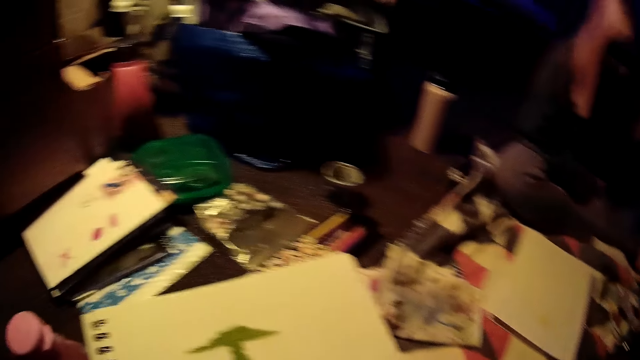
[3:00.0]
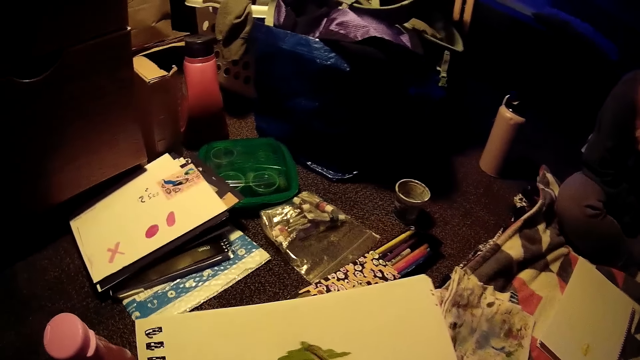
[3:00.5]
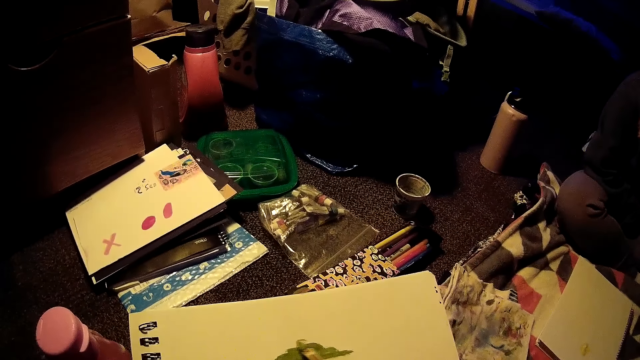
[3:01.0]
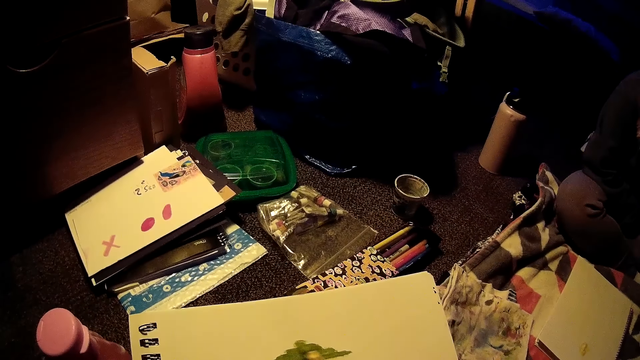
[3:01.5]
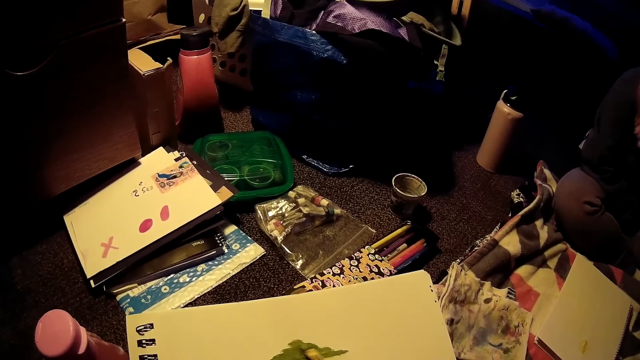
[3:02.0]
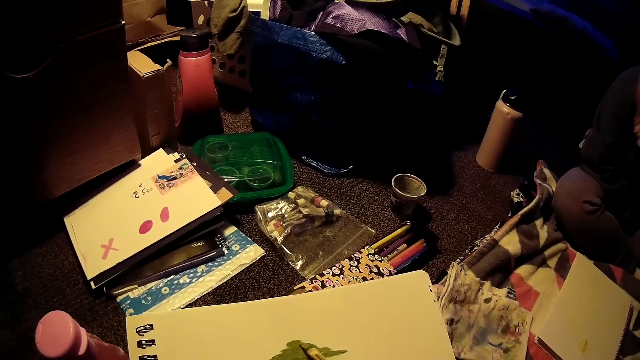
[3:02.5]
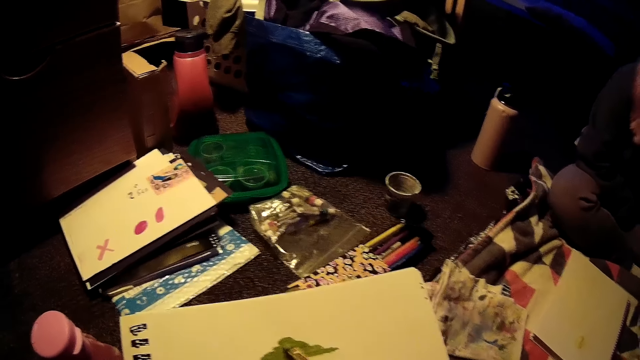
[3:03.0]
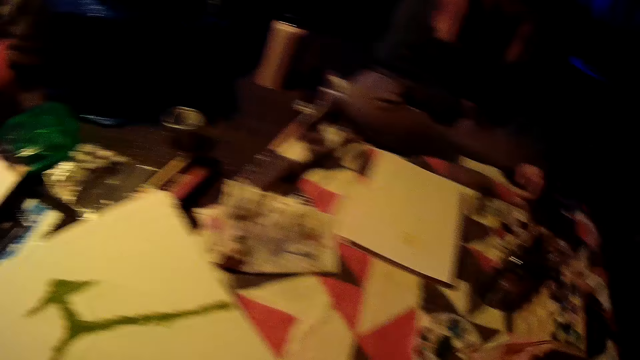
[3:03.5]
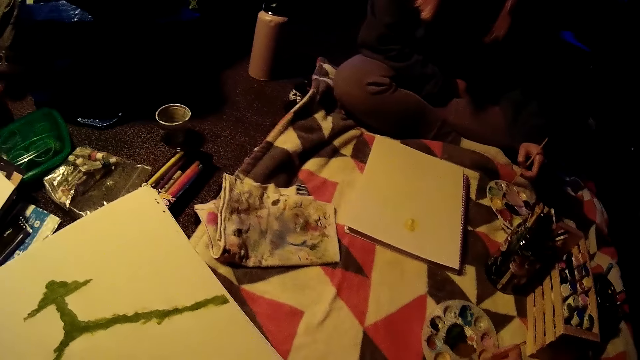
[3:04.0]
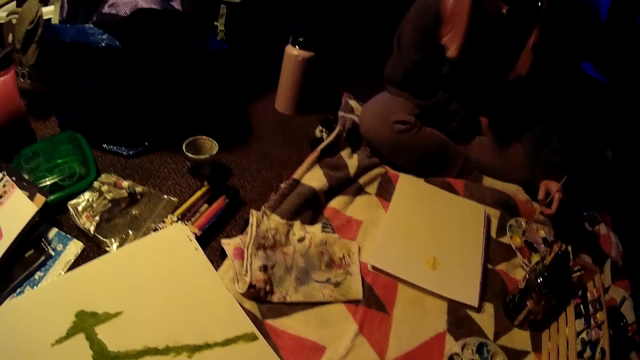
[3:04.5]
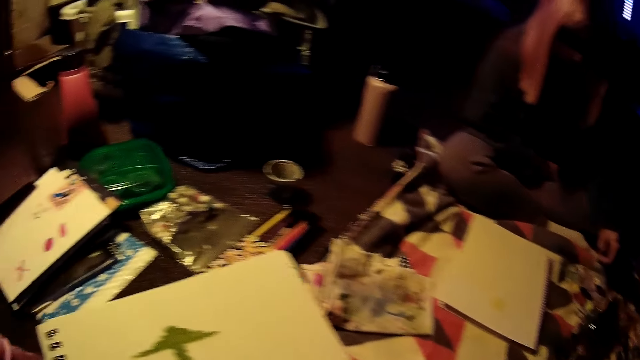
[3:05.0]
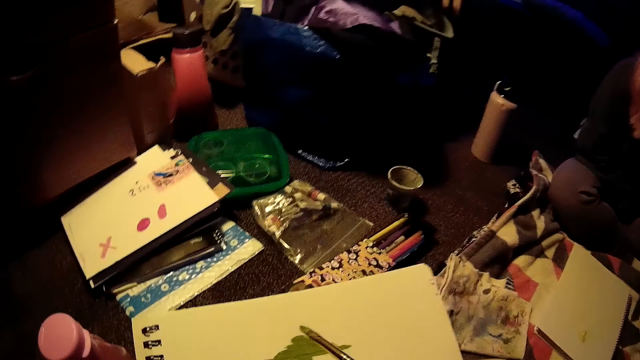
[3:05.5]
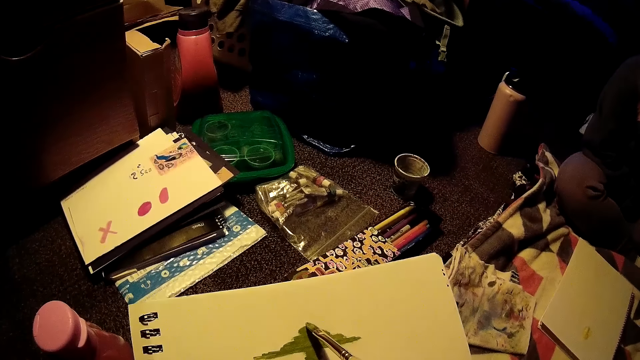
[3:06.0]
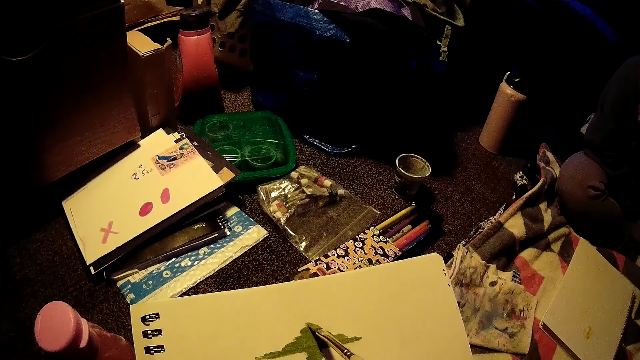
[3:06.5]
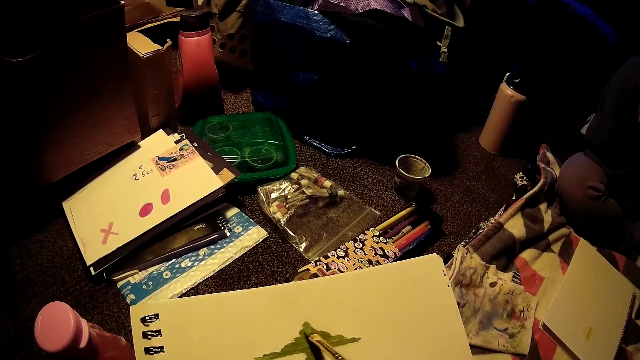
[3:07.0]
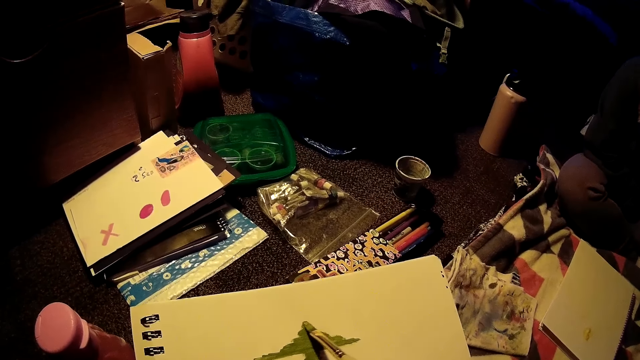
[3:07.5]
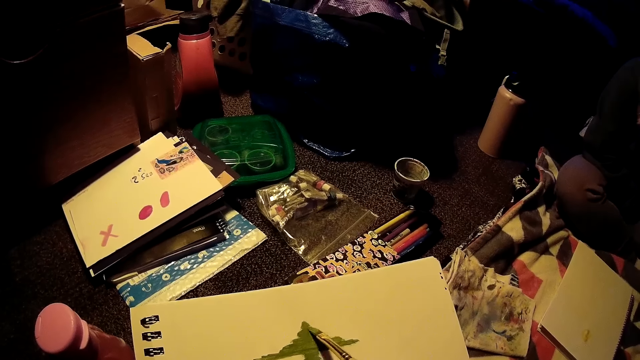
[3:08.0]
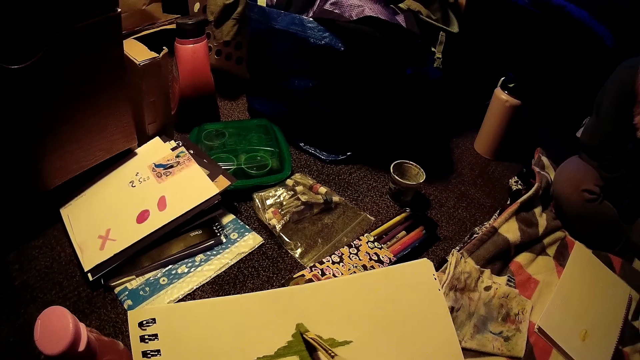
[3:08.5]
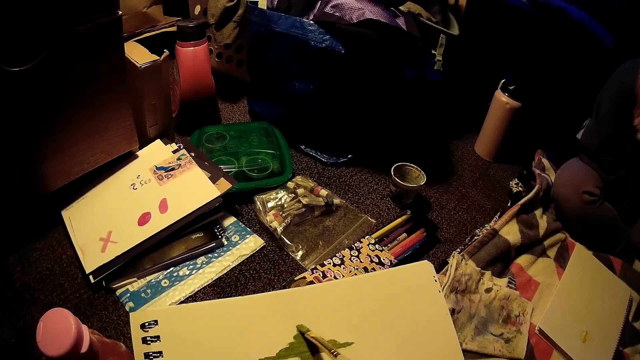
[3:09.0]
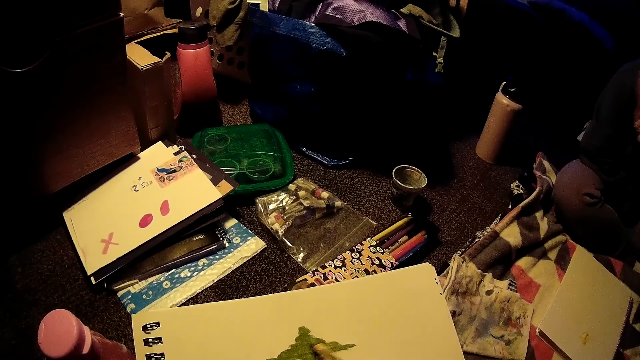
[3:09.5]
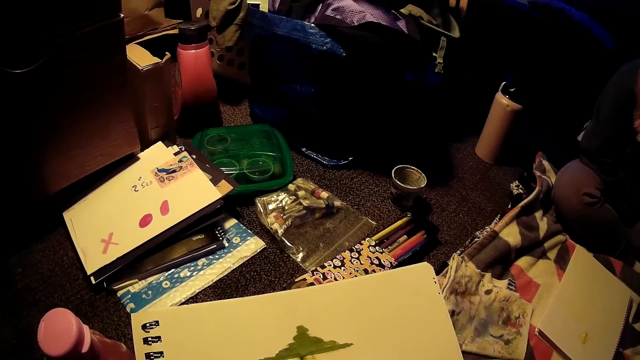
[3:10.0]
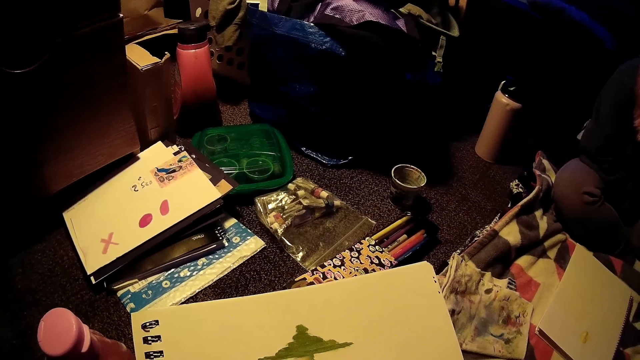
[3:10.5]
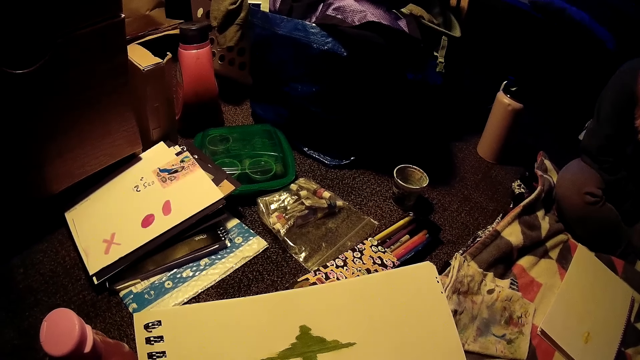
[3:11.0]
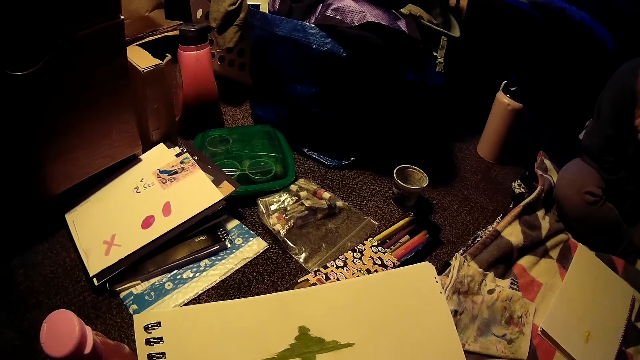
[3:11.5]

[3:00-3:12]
The camera wearer paints on the drawing paper with the paint brush in her right hand. She rubs the paint brush in the color palette on the duvet with her right hand. She scoops paint from the palette with the paint brush. She paints on the drawing paper with the paint brush in her right hand.

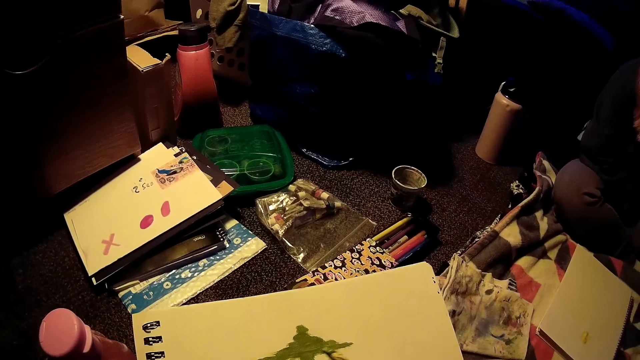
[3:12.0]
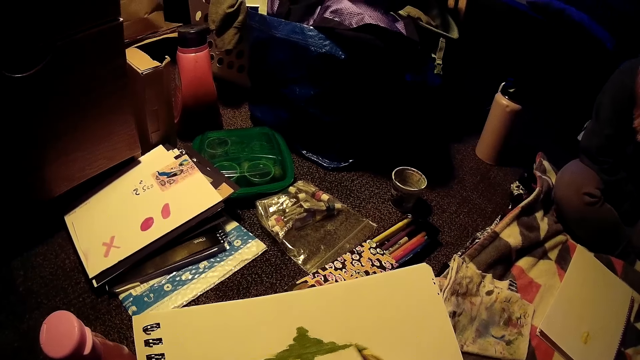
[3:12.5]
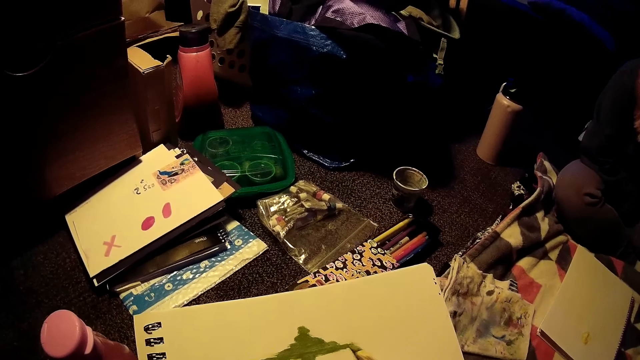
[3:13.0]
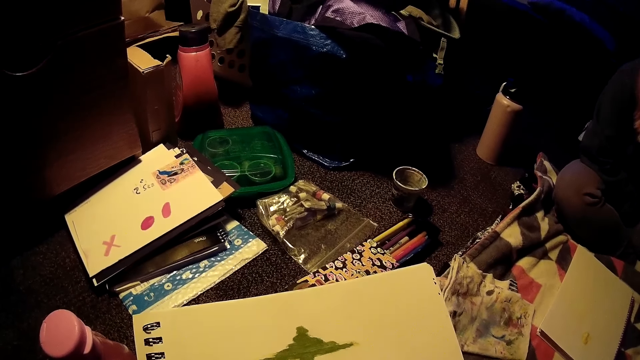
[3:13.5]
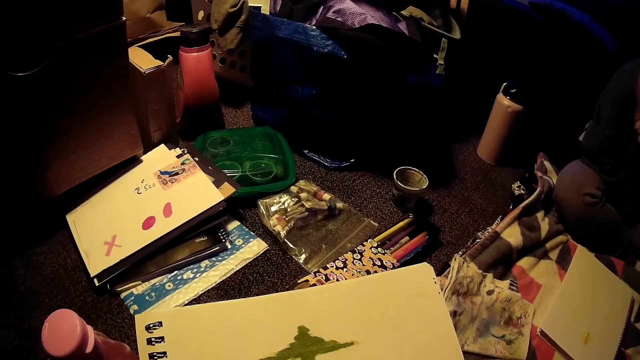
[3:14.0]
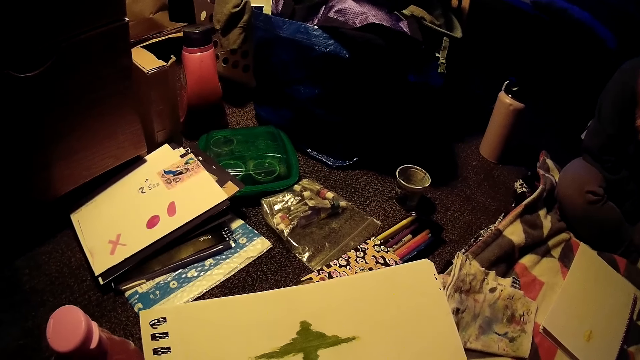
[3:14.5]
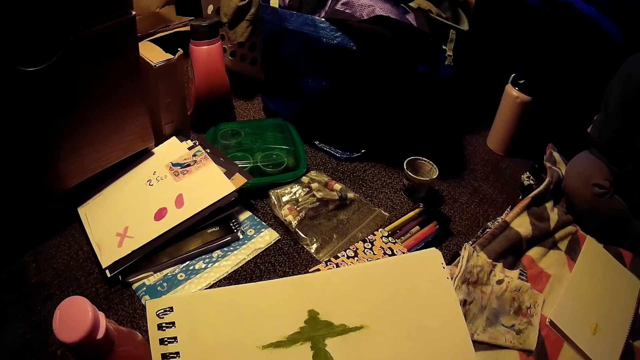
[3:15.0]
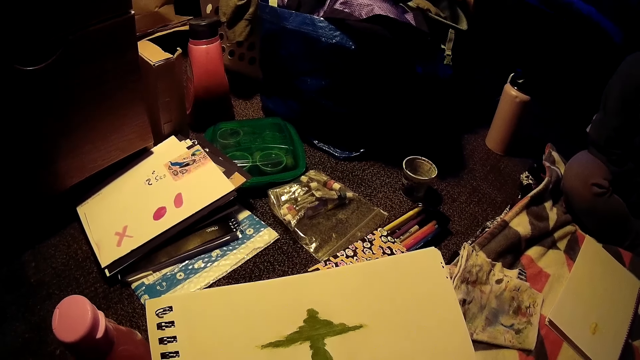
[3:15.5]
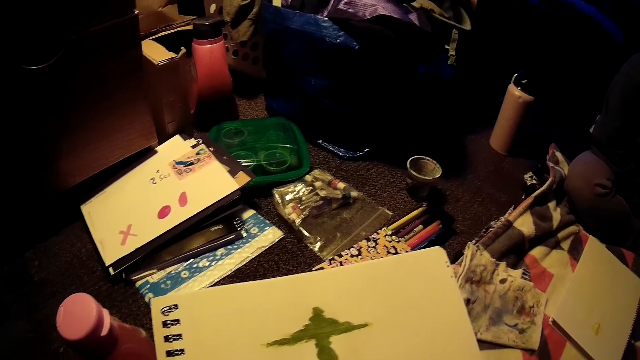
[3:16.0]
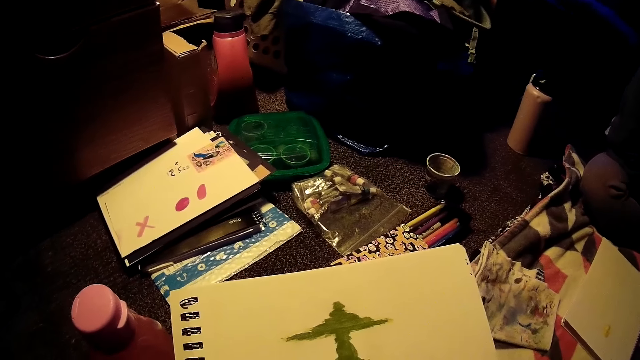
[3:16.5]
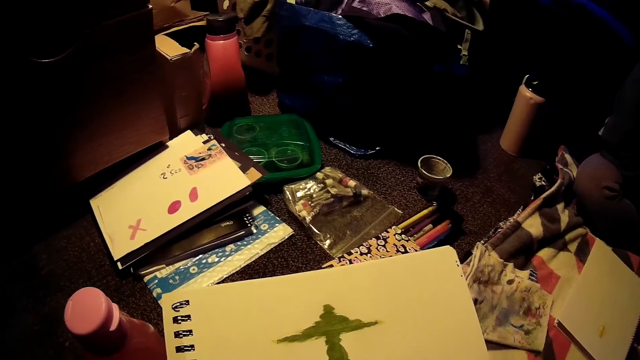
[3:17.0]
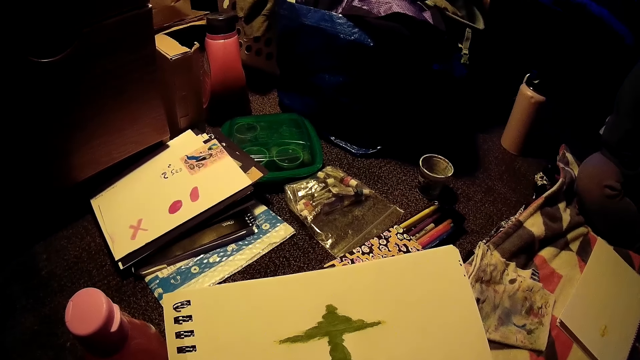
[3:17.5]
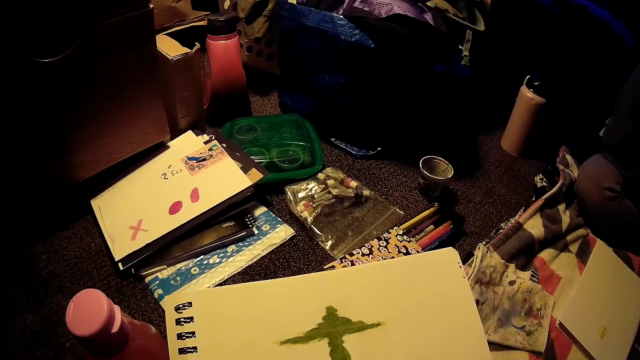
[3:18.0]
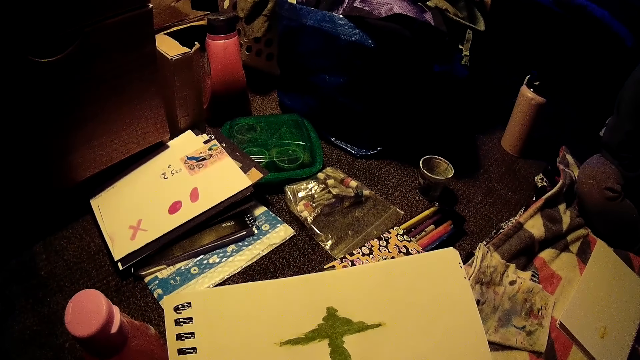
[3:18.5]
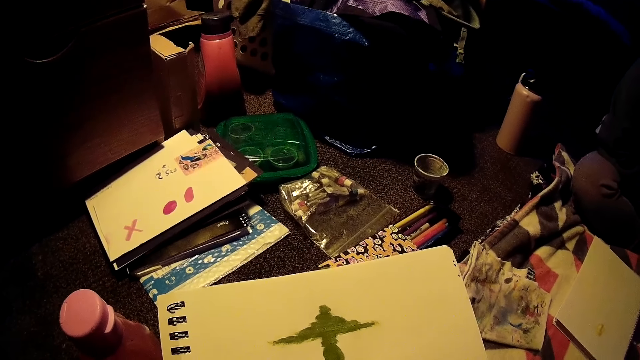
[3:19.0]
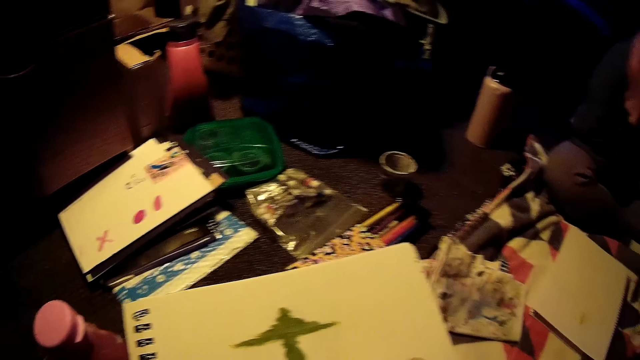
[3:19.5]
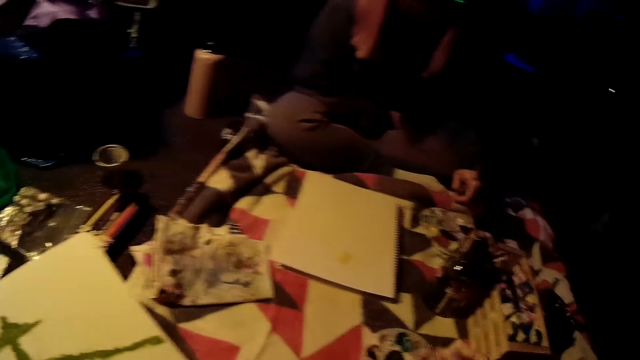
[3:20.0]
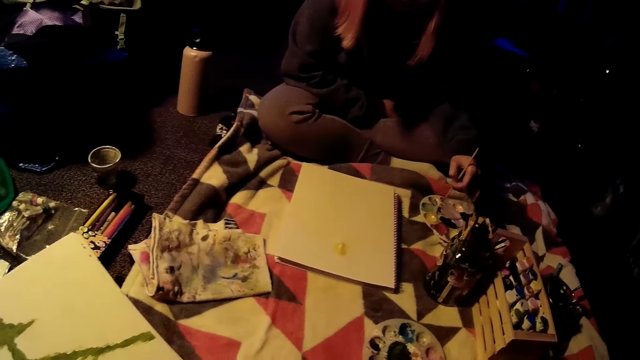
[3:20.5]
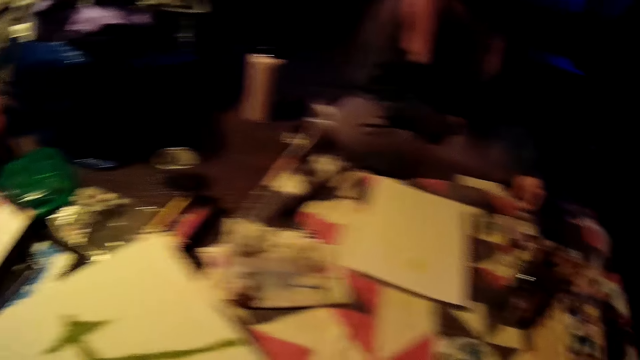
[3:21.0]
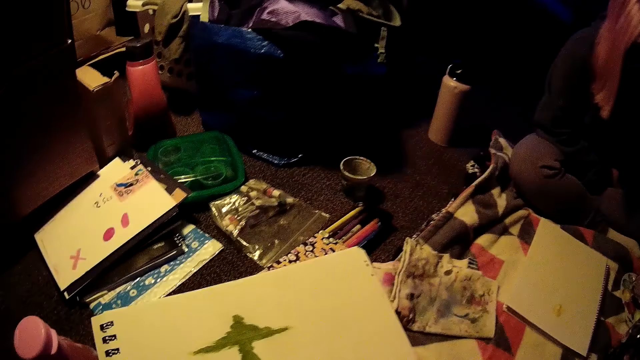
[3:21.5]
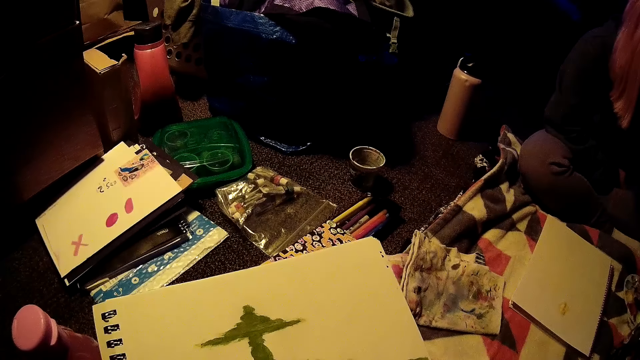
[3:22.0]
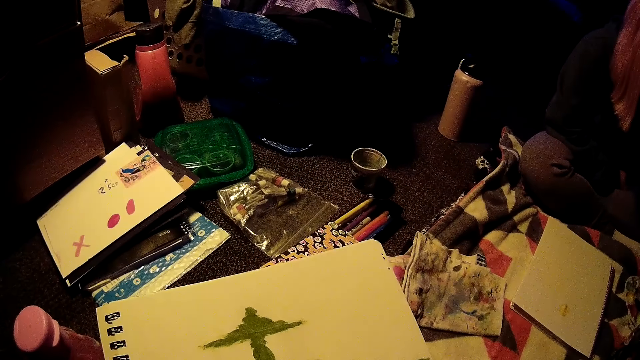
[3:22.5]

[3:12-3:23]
The camera wearer rubs the paint brush in the color palette on the duvet with her right hand. She scoops paint from the palette with the paintbrush. She paints on the painting book.
